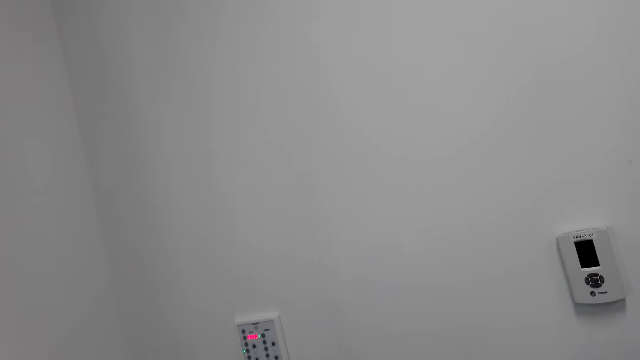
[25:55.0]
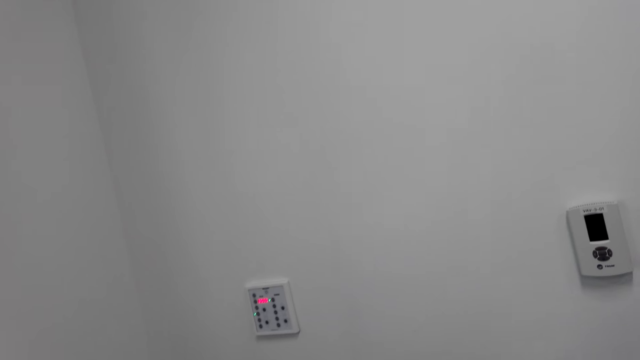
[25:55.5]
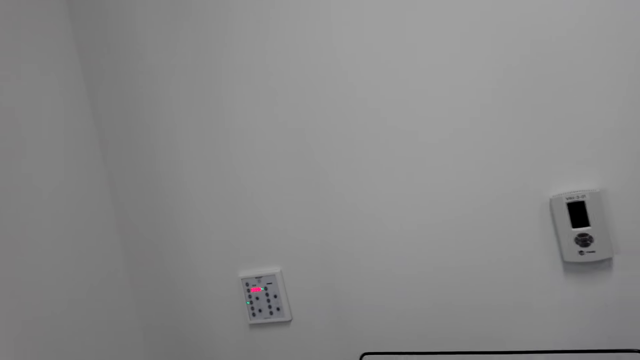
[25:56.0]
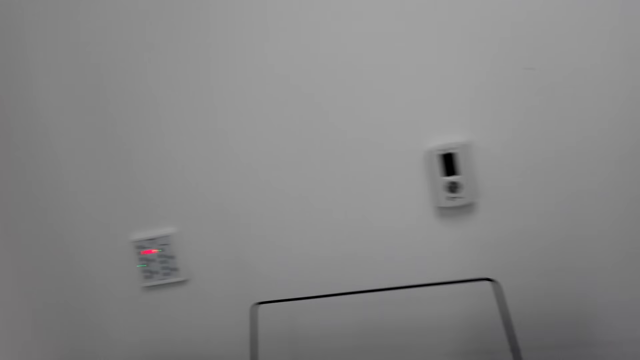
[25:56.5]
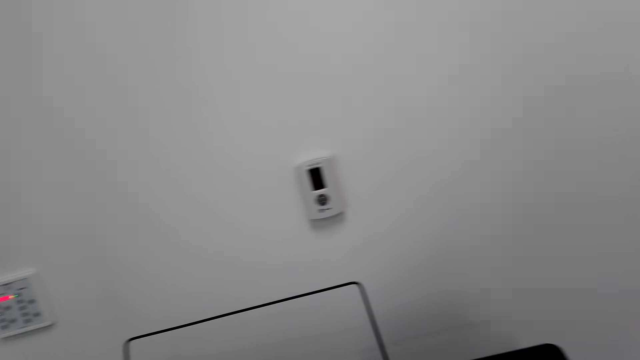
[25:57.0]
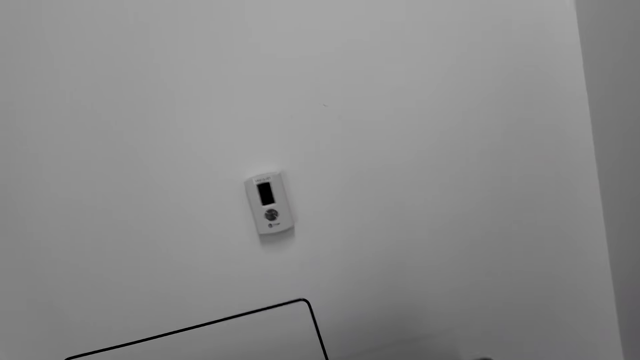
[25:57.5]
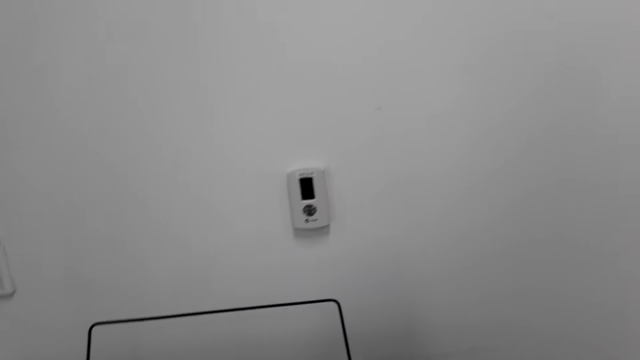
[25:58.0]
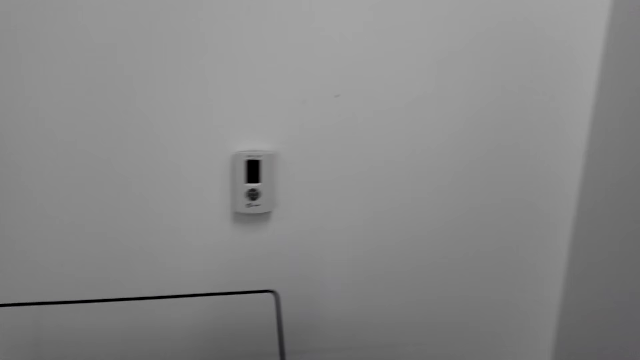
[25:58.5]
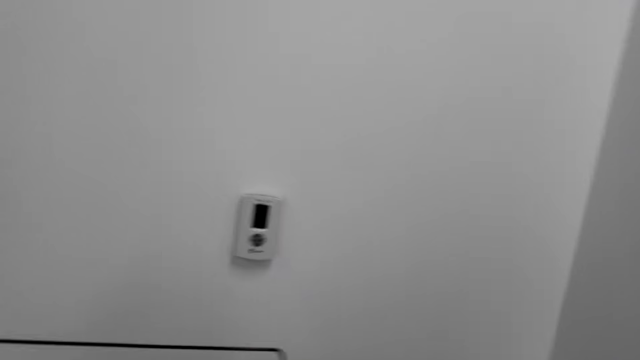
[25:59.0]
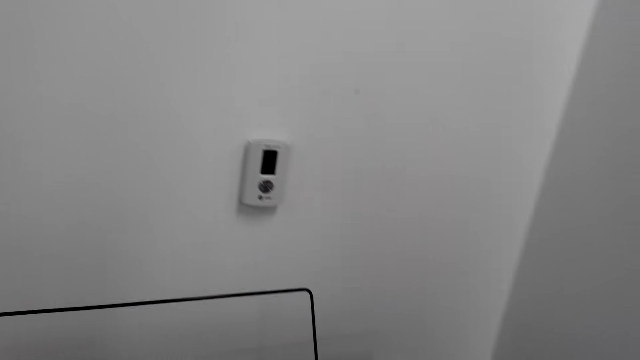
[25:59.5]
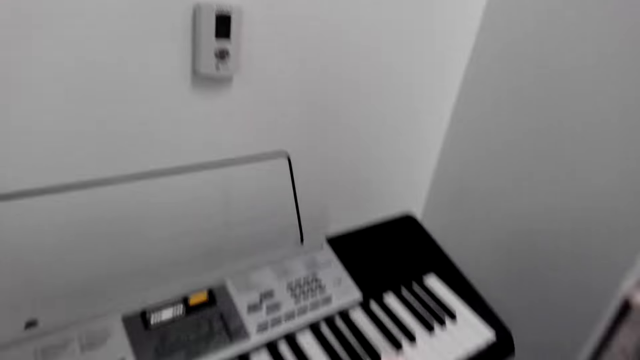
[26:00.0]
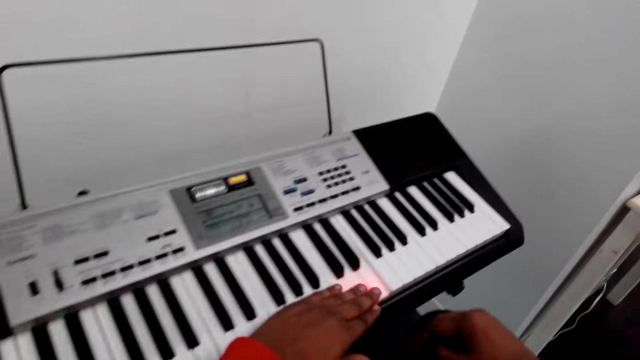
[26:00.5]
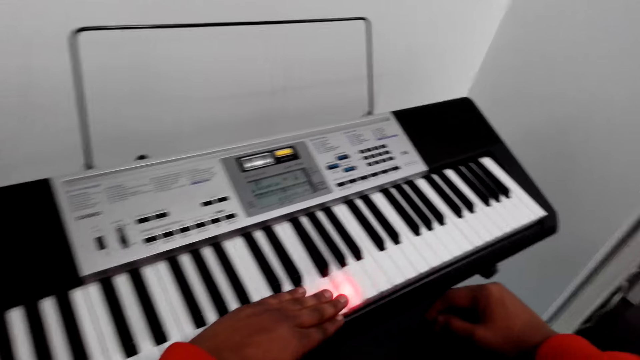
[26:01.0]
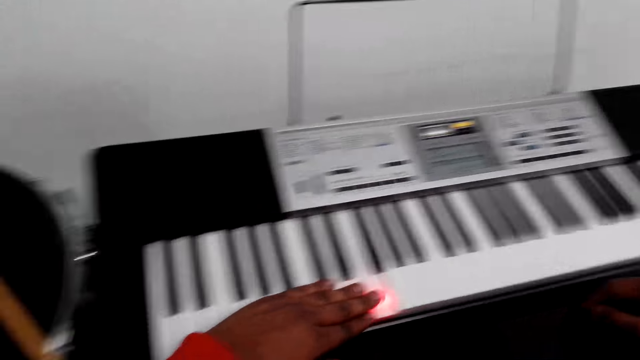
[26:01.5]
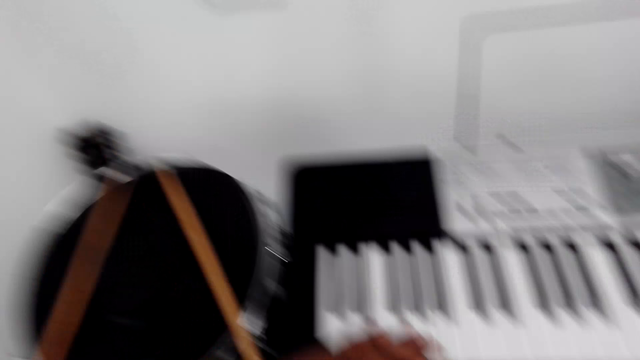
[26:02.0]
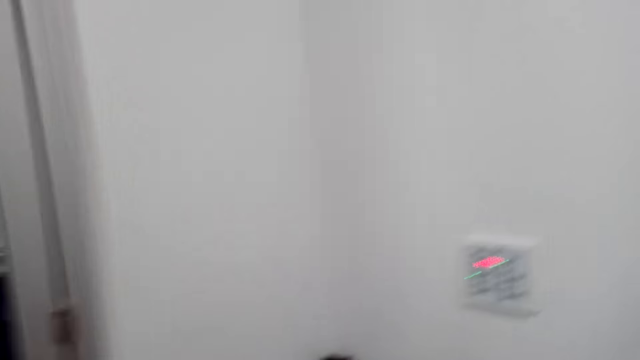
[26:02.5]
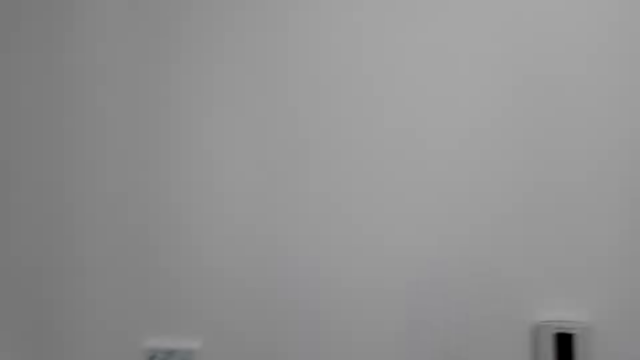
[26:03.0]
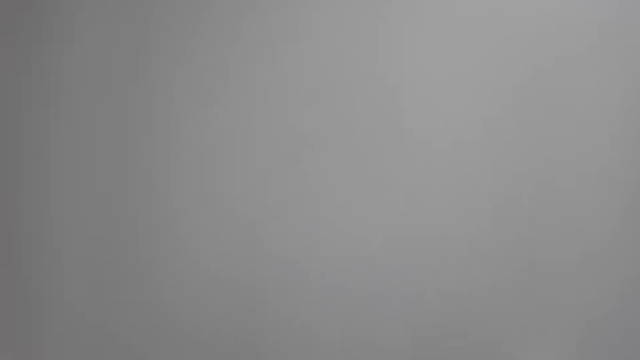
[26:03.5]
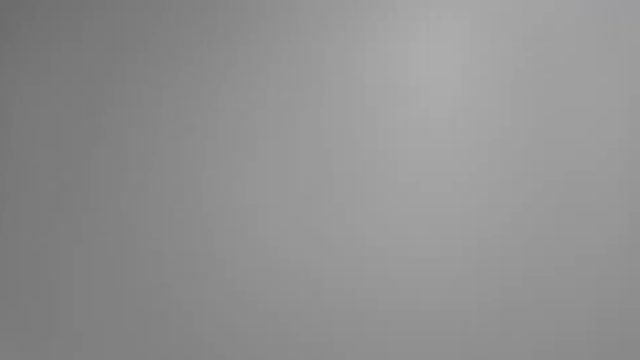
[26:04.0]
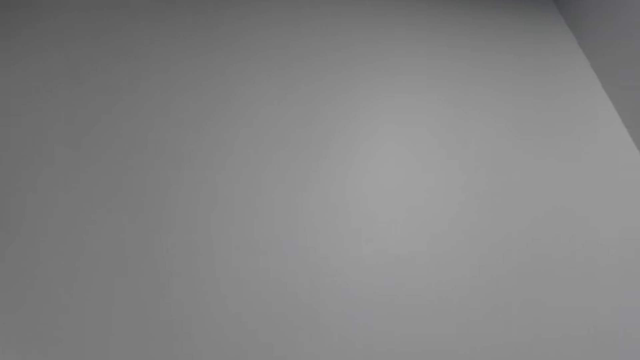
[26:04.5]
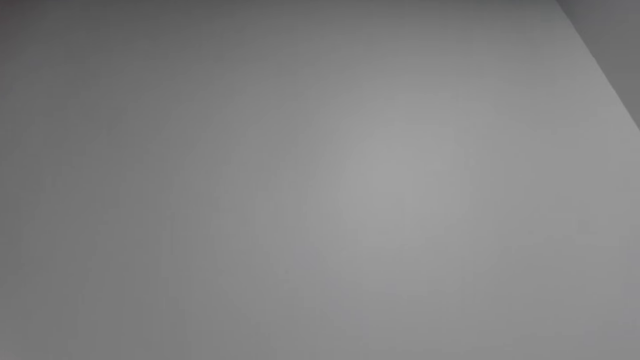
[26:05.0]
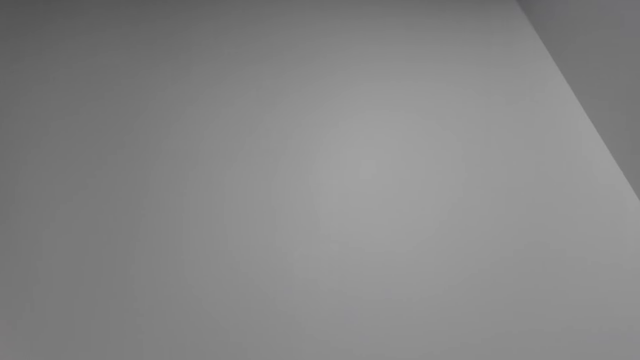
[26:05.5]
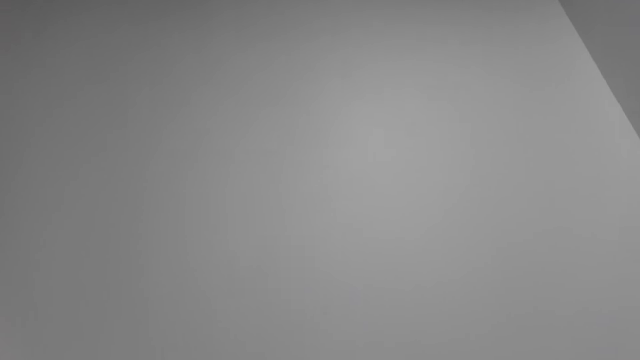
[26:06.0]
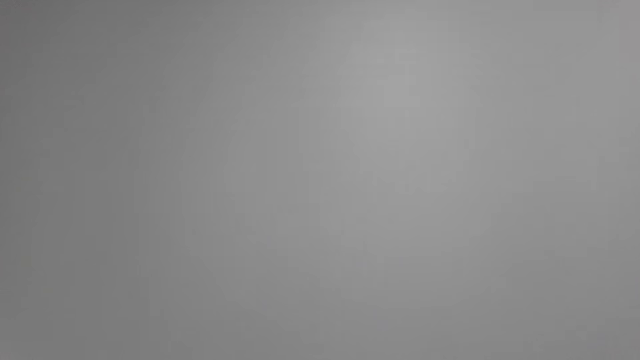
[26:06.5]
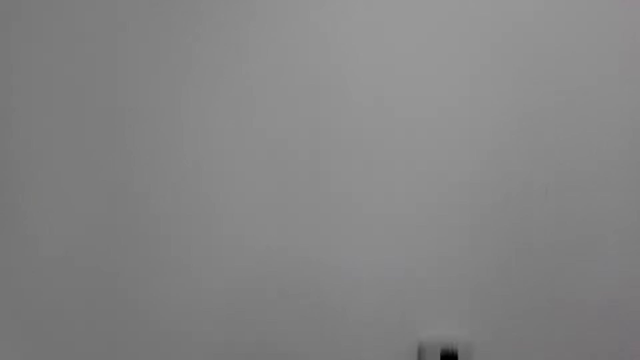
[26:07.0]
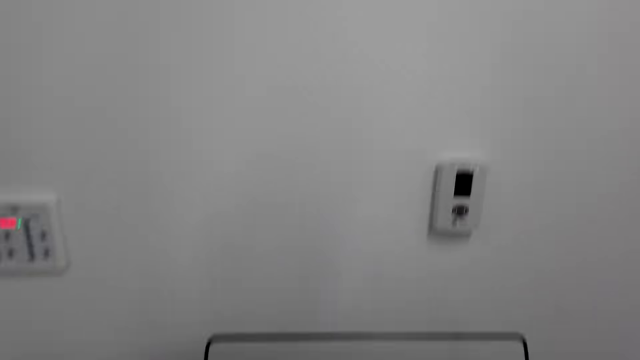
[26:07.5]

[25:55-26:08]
The camera wearer slides the left hand on the piano. They look up.

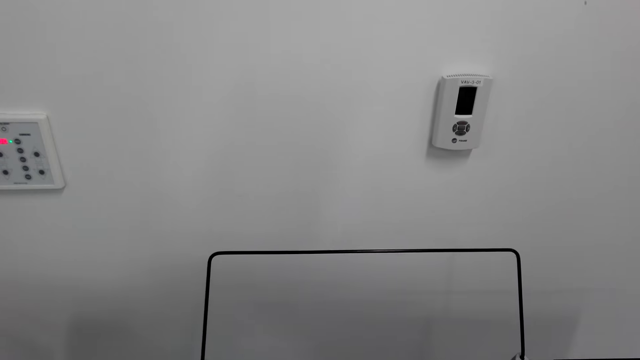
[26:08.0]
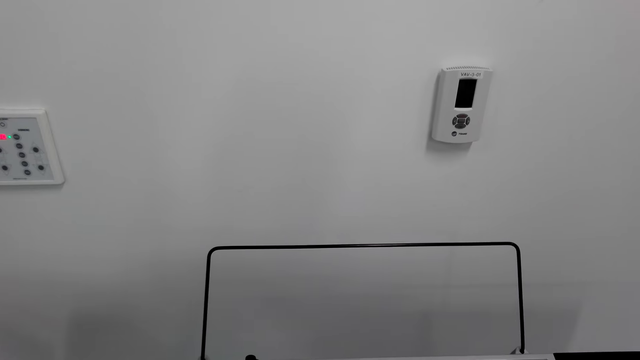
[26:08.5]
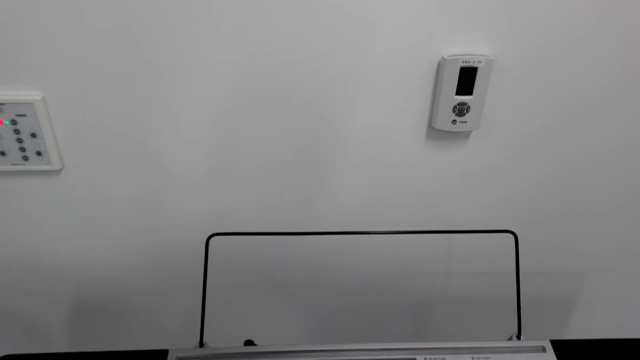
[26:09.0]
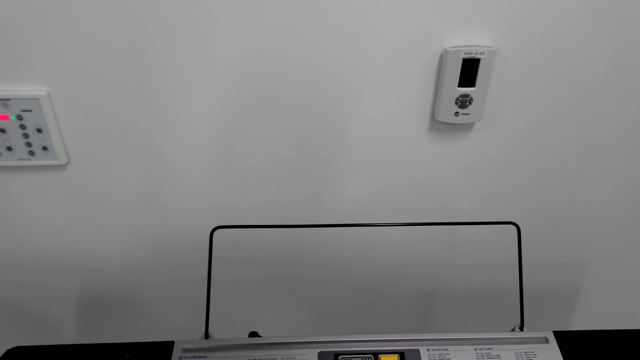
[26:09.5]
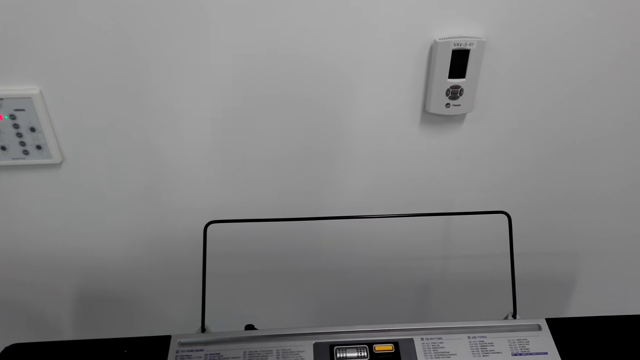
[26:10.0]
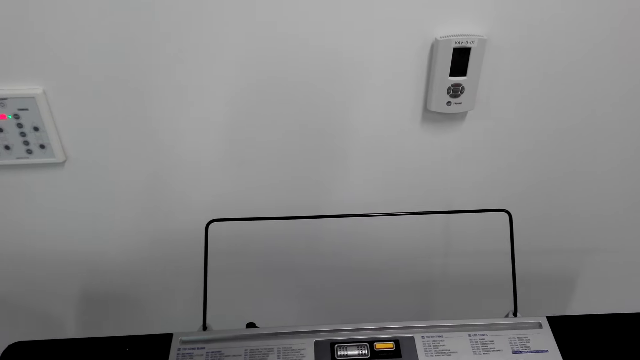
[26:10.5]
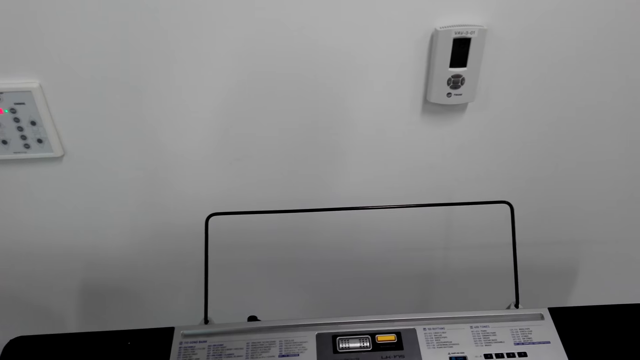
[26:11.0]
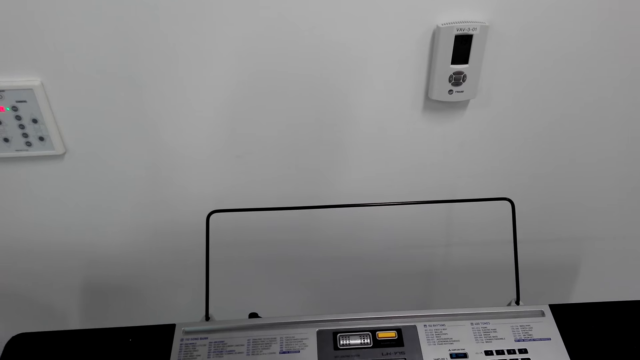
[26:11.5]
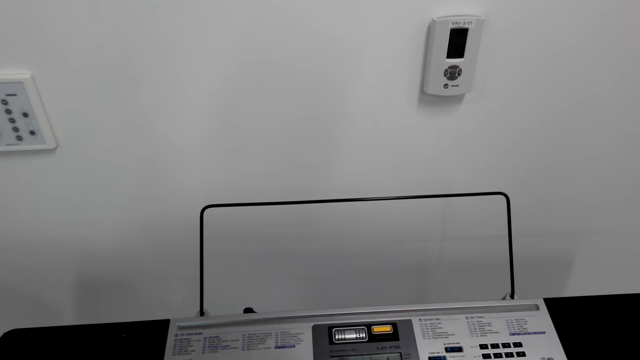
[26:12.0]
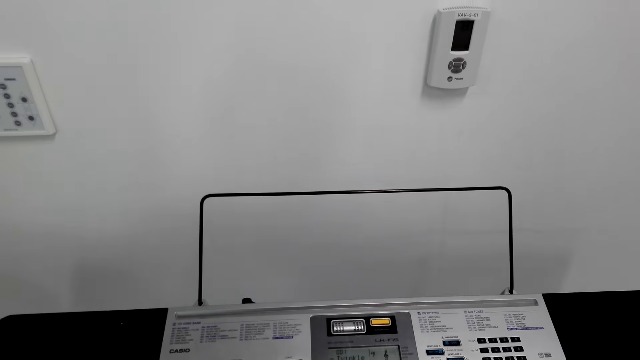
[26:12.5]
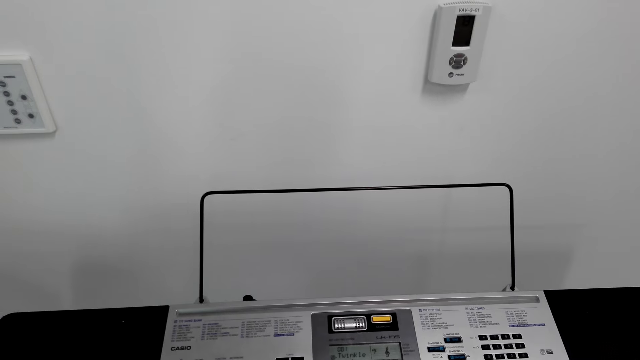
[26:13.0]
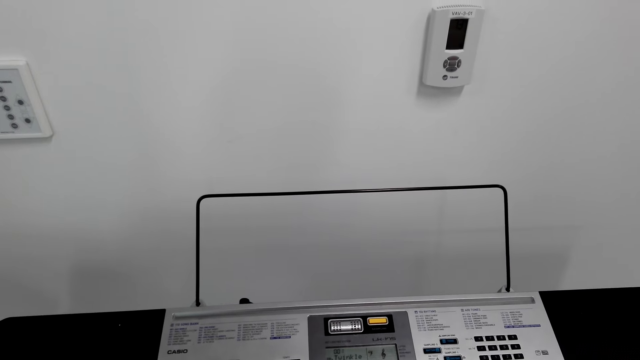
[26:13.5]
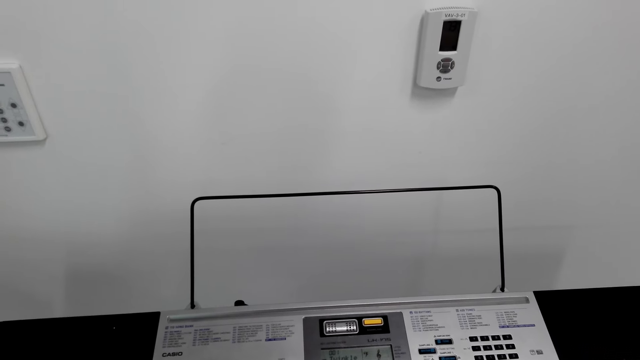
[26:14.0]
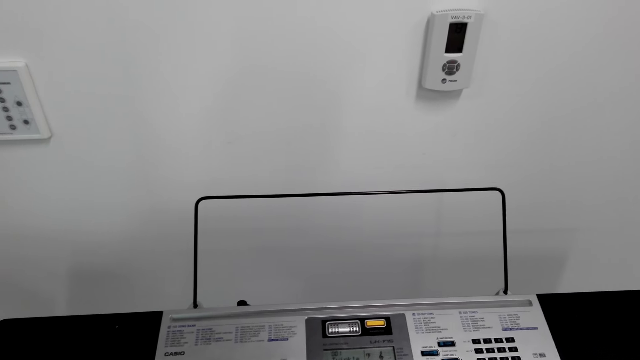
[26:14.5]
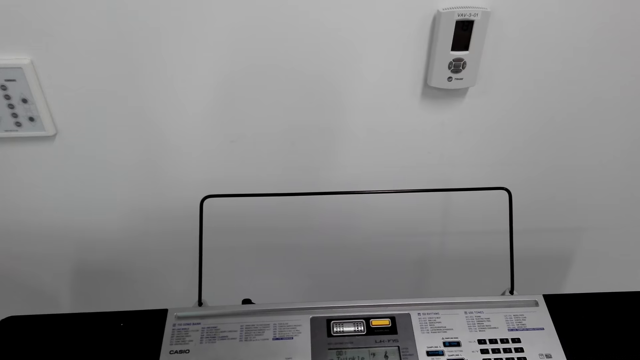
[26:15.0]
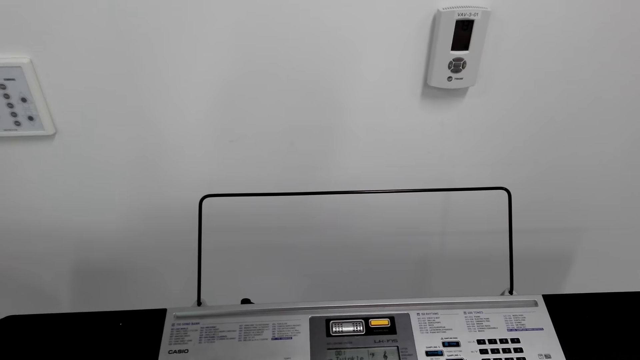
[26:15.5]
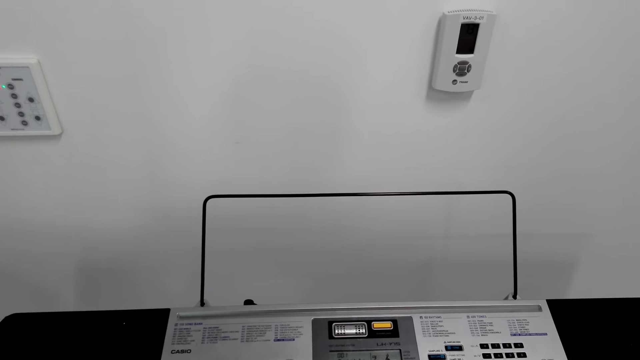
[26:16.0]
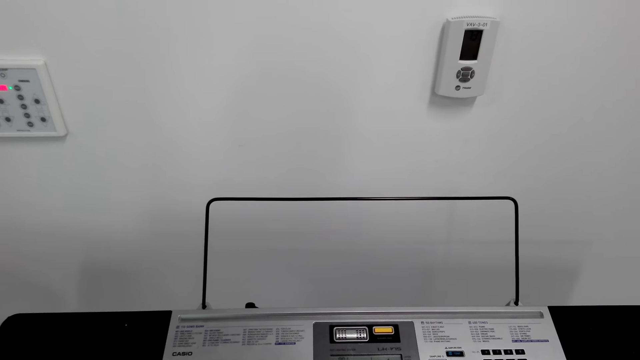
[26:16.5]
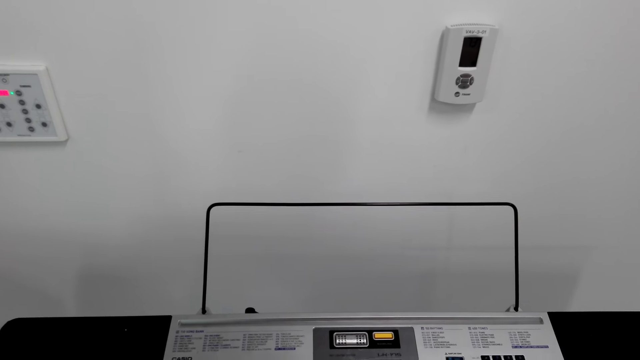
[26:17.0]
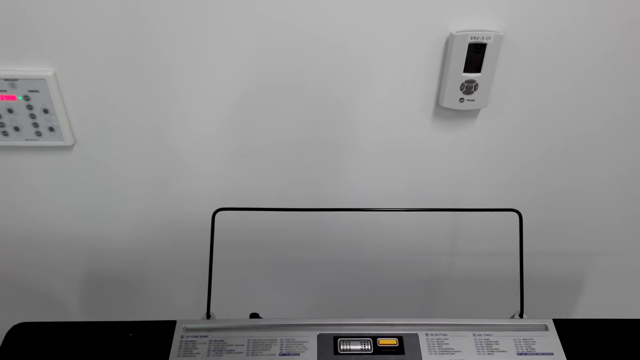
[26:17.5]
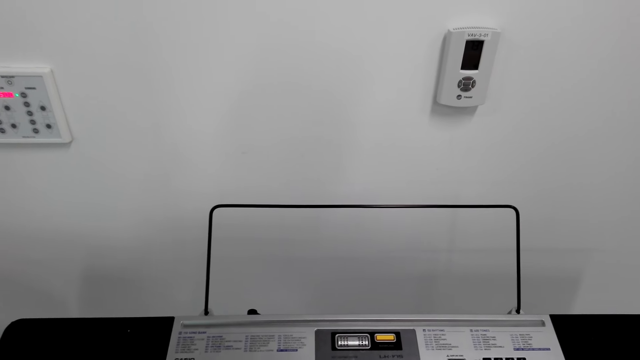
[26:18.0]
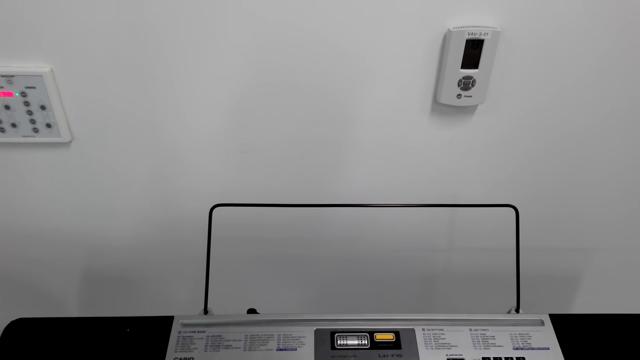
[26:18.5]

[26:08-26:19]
The camera wearer plays the piano.
